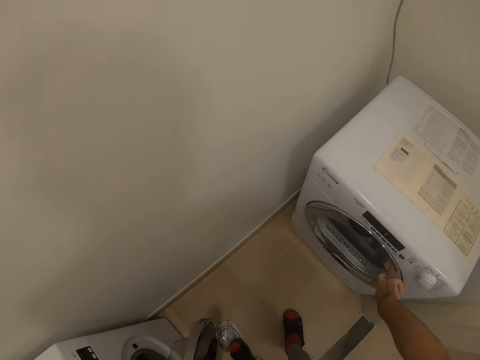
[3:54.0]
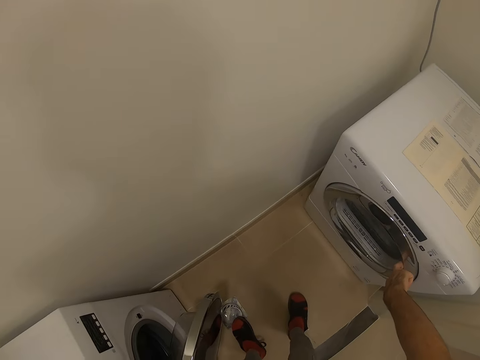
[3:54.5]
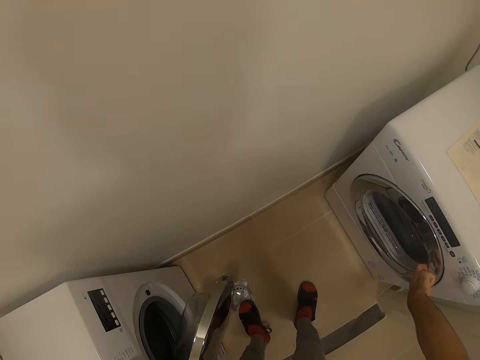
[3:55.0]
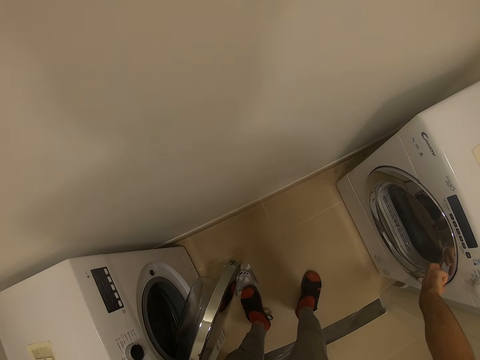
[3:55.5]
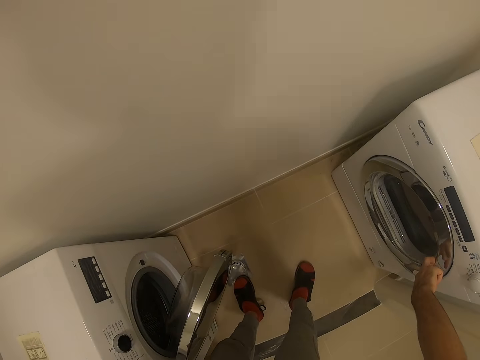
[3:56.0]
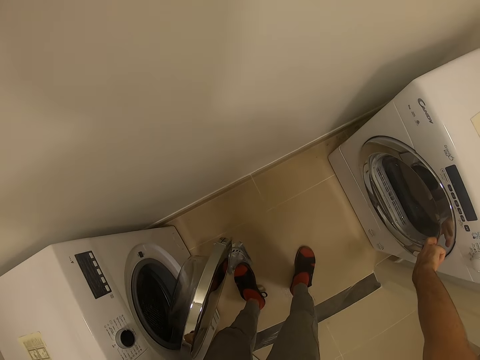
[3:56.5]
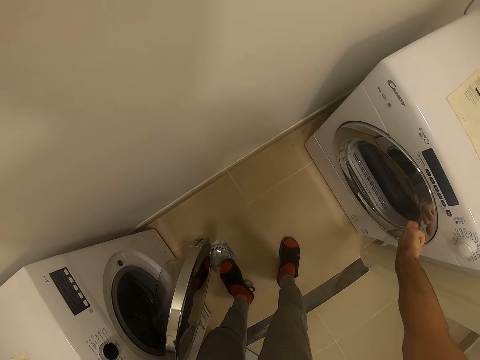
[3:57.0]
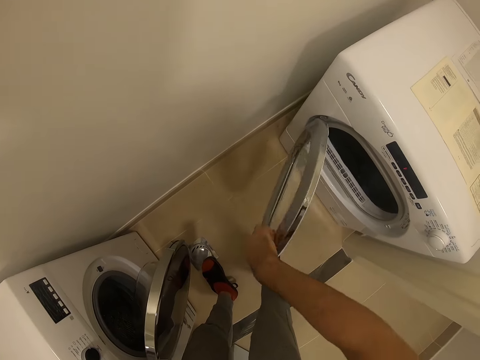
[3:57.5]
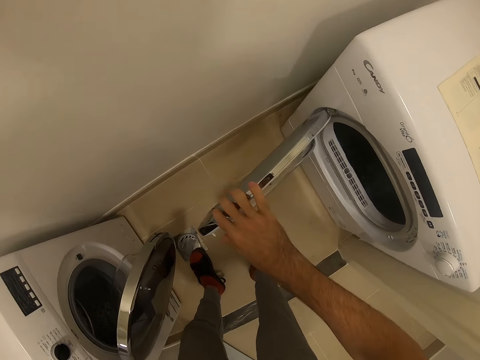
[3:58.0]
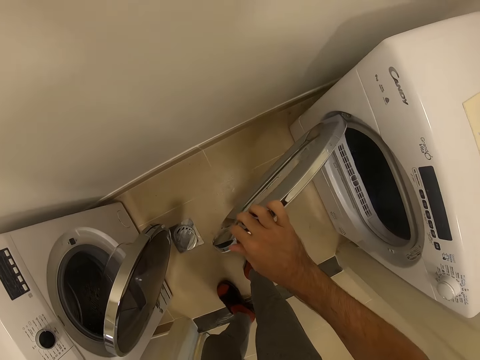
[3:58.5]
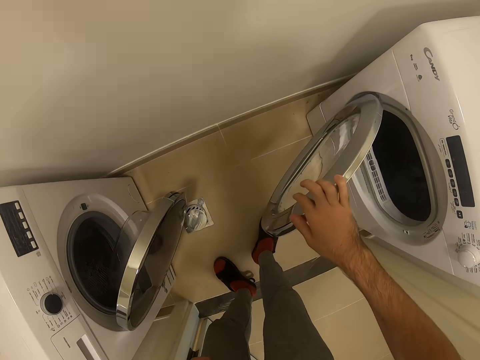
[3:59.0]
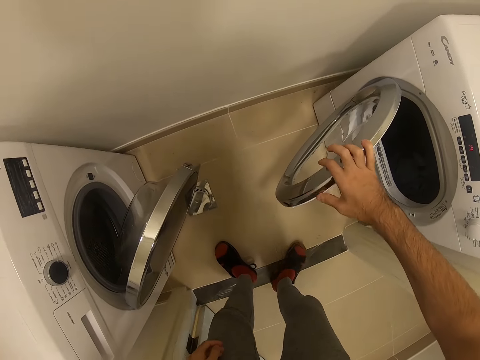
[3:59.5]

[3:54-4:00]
The camera wearer opens the washing machine. They hold the washing machine door.

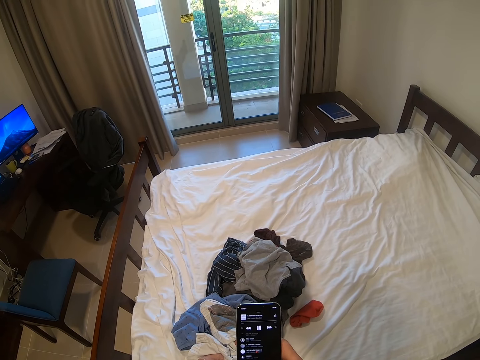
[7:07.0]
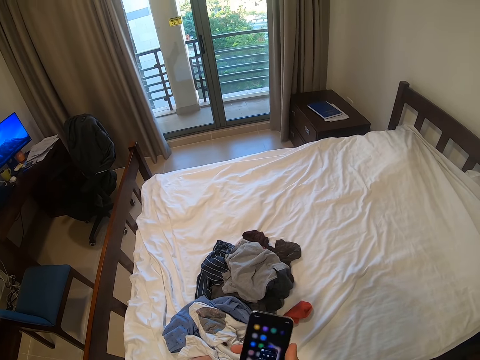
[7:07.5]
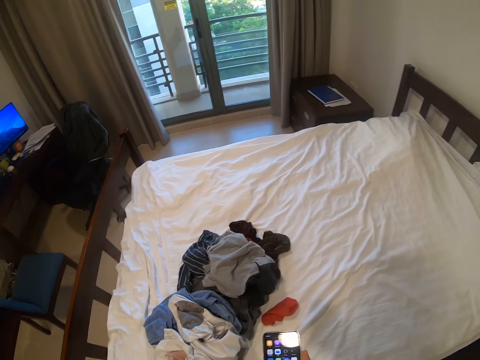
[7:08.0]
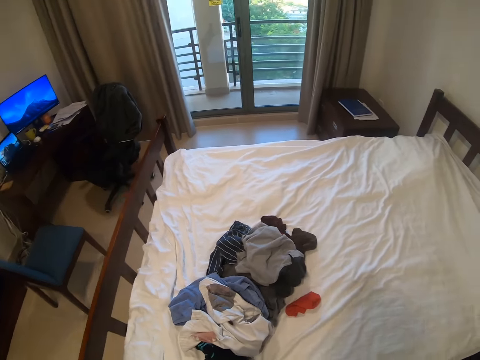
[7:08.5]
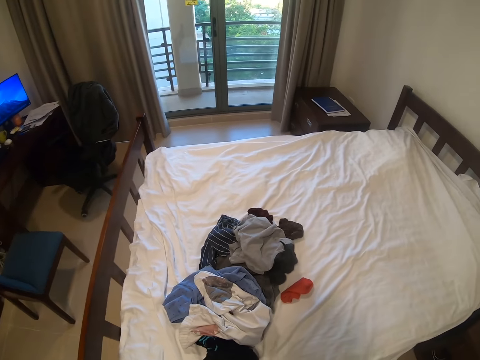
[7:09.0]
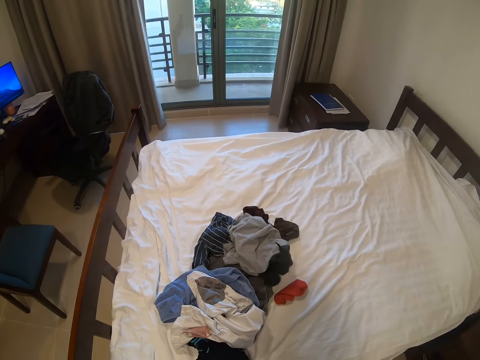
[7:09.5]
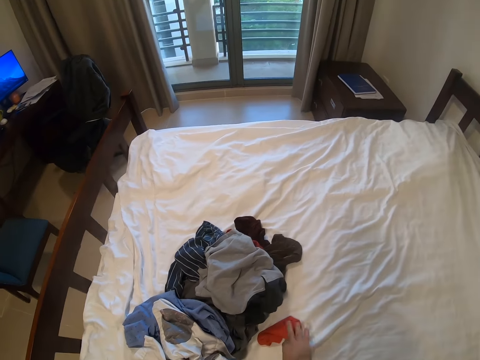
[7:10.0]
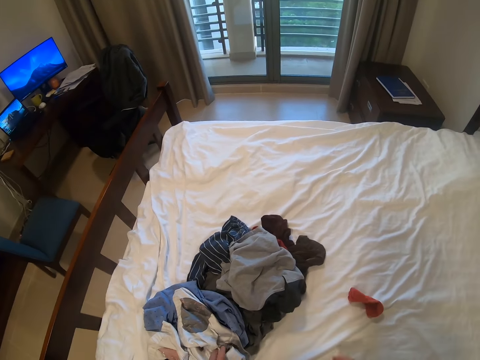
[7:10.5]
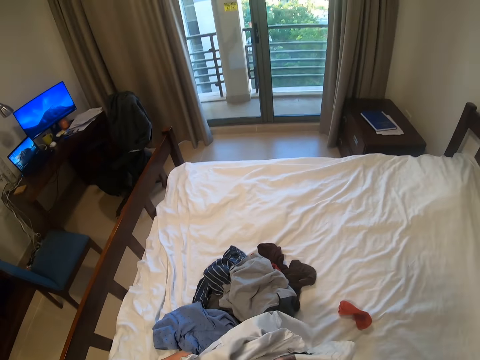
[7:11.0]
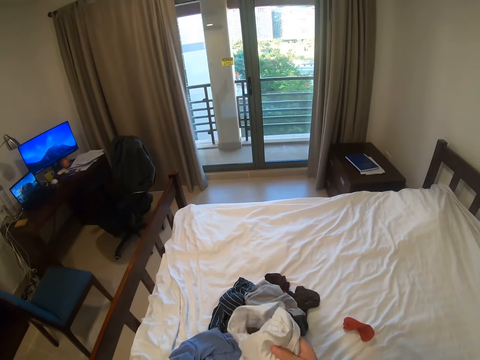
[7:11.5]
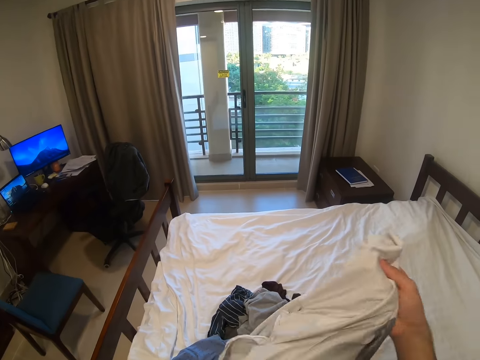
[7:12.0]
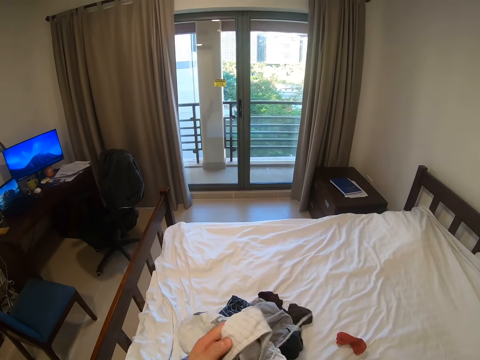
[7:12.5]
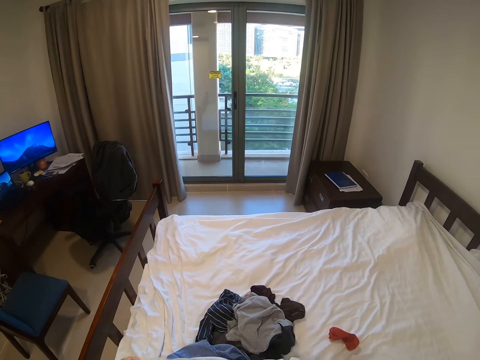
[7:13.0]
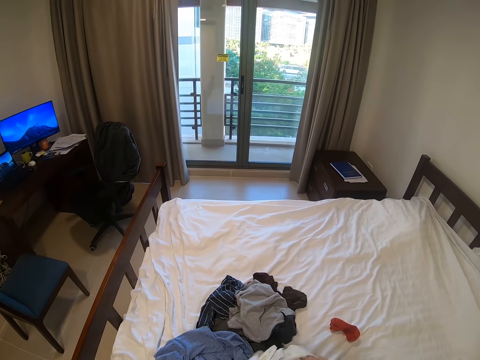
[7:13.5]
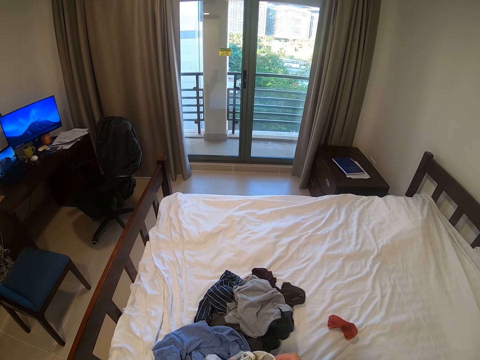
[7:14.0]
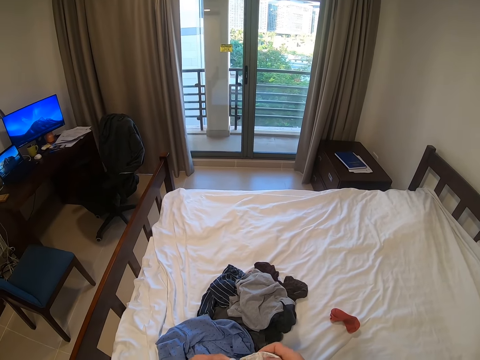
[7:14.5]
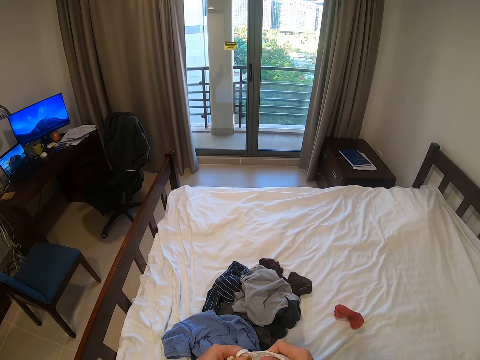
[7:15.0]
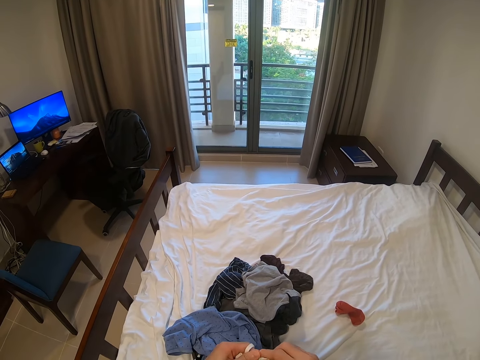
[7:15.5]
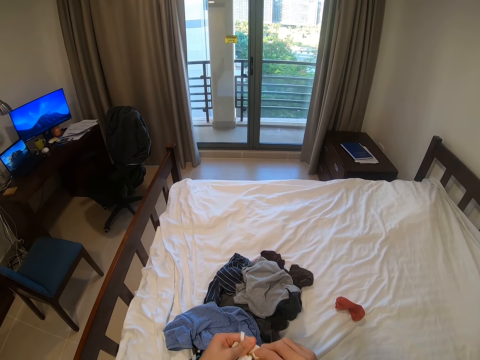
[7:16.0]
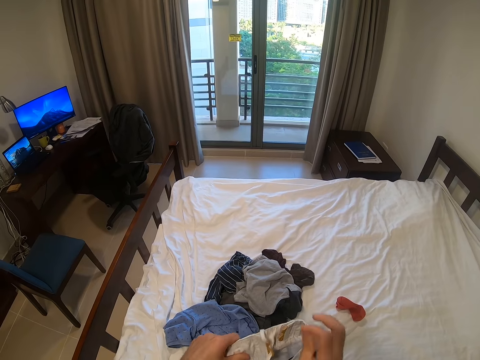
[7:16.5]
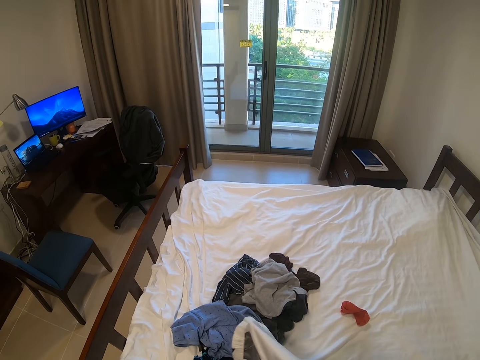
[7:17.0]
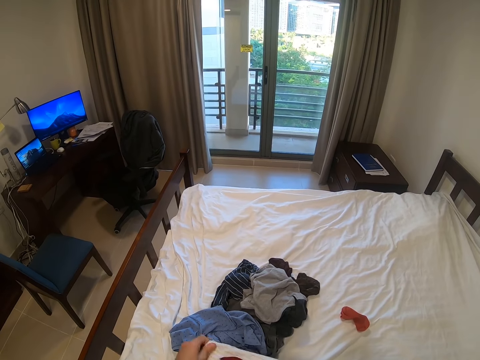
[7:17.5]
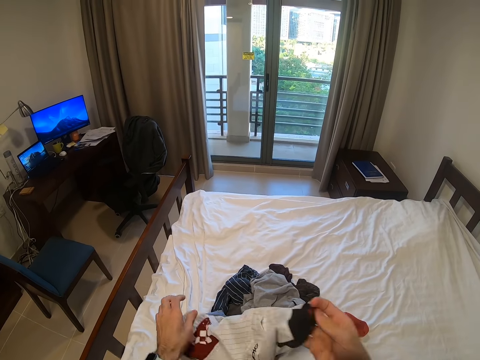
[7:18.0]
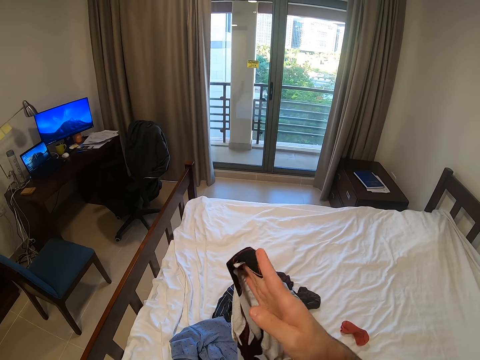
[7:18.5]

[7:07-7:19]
The camera wearer moves around in a room. They move the clothes. They pick up a piece of cloth. They fold the piece of cloth.

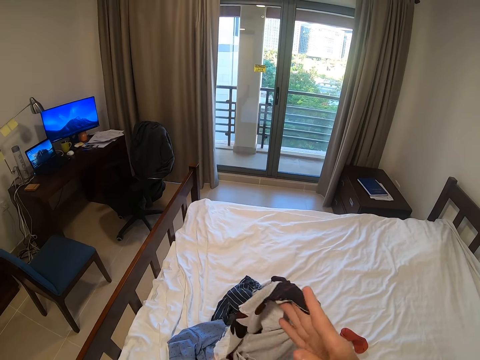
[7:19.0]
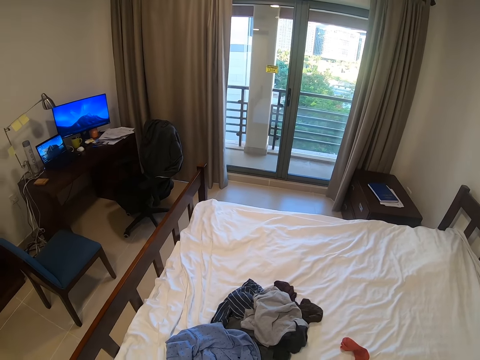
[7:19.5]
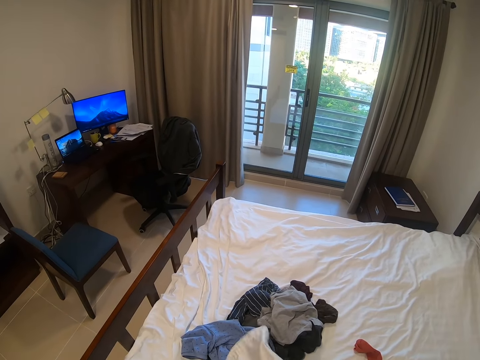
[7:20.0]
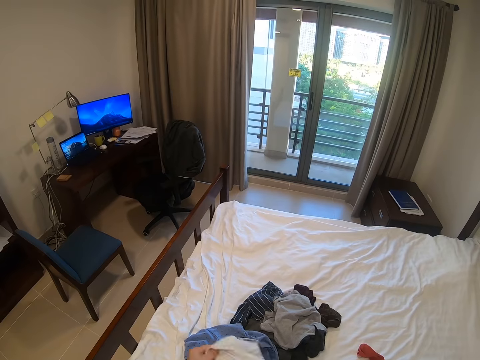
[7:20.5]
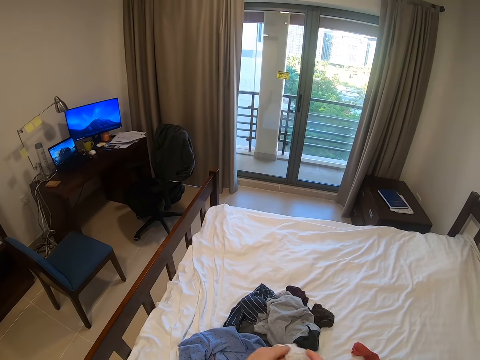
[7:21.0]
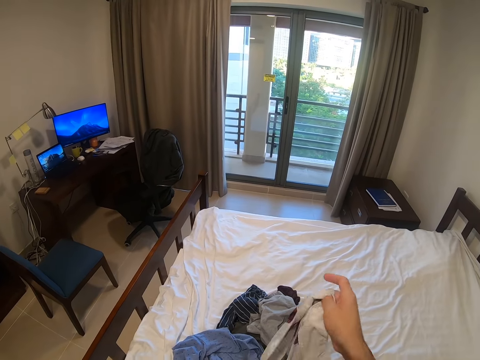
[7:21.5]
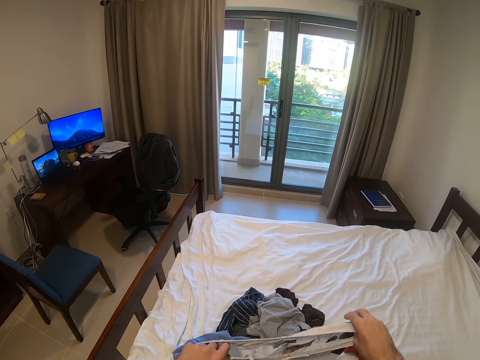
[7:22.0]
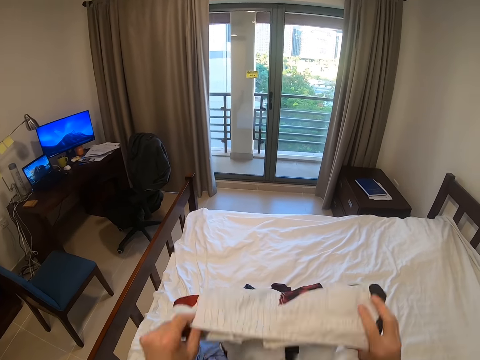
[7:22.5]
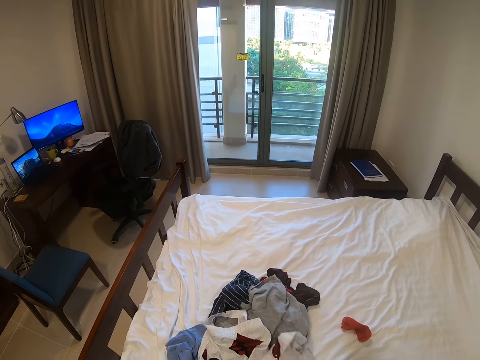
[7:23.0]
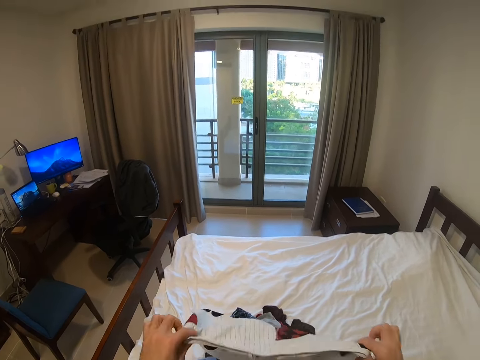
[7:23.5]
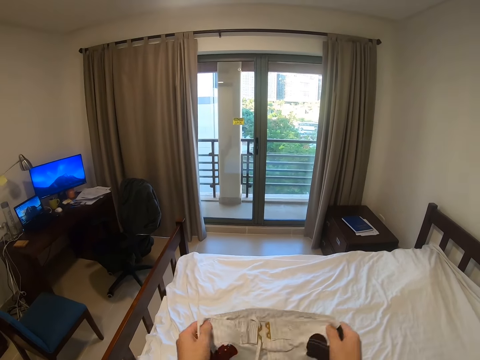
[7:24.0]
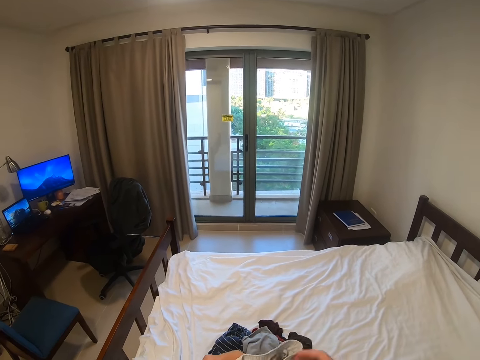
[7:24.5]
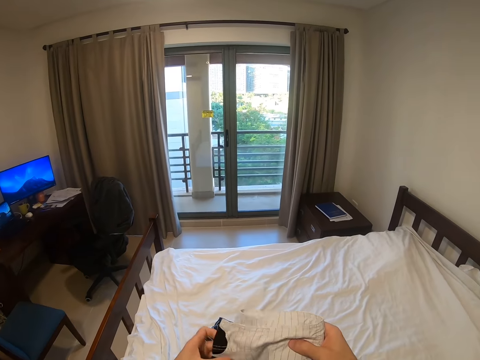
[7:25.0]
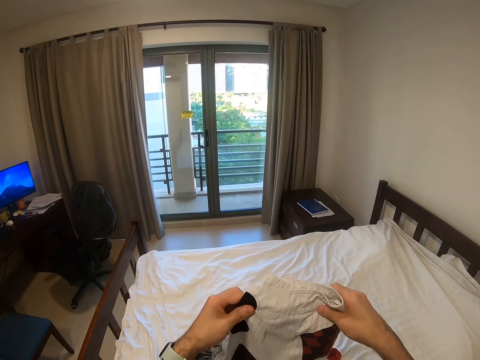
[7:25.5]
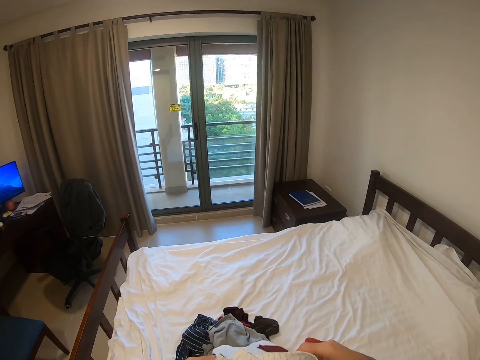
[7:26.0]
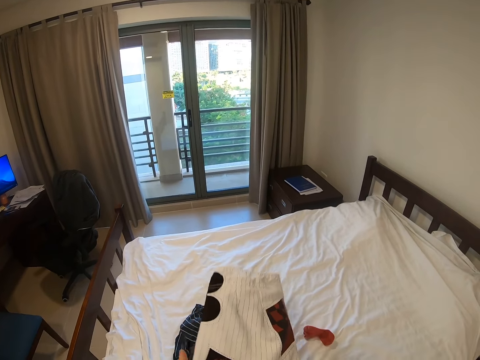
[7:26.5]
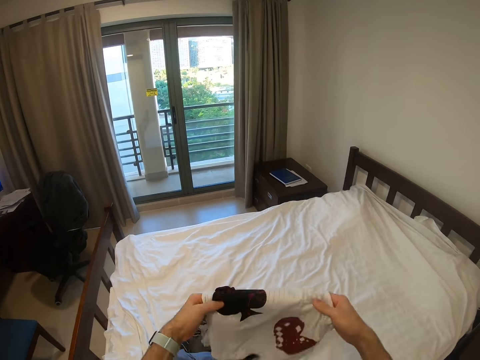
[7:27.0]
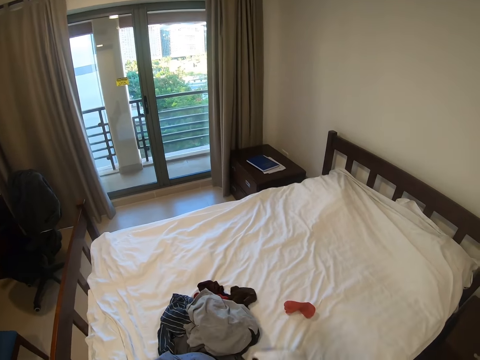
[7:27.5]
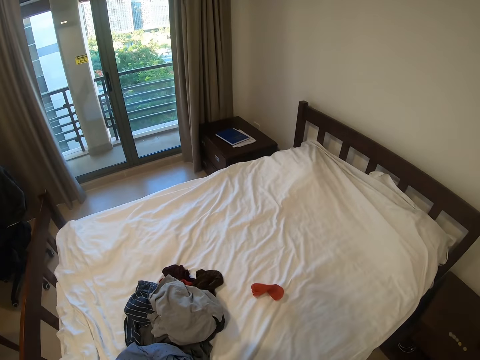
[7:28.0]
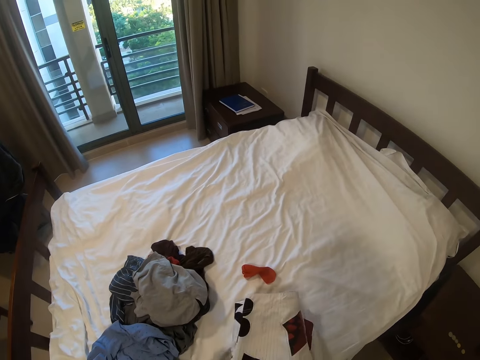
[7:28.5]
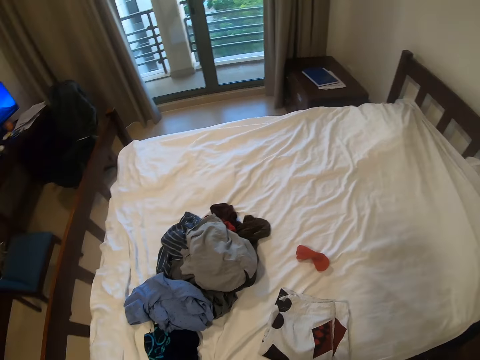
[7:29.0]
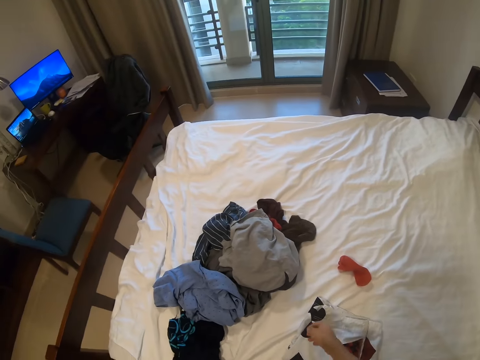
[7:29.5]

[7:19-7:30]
The camera wearer drops the cloth on the bed.
